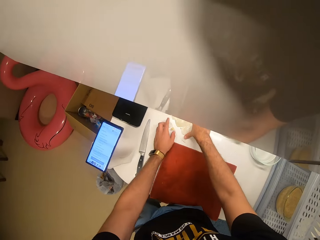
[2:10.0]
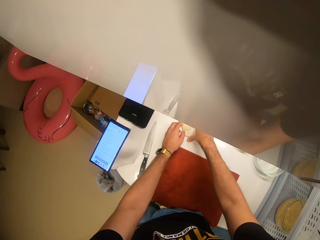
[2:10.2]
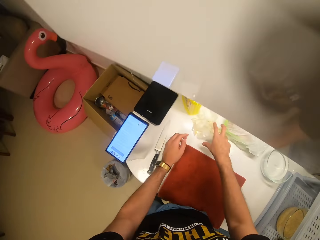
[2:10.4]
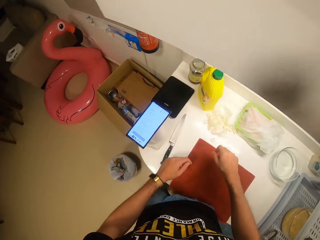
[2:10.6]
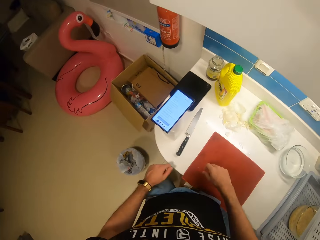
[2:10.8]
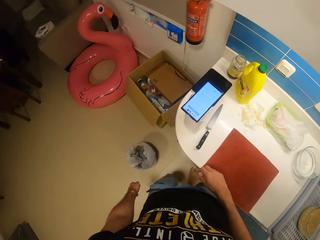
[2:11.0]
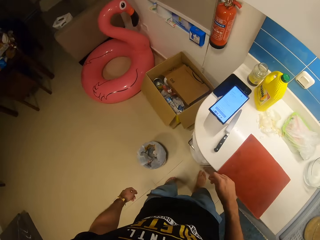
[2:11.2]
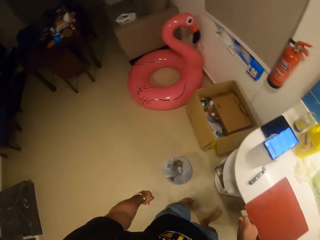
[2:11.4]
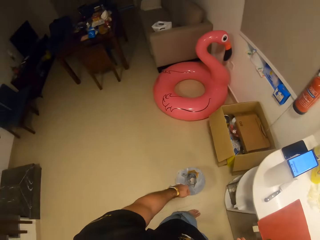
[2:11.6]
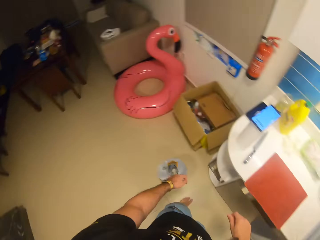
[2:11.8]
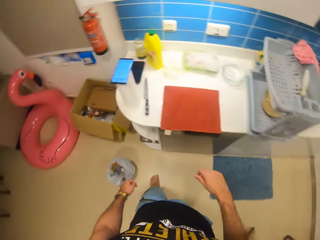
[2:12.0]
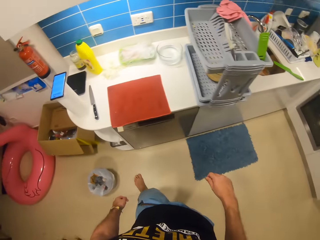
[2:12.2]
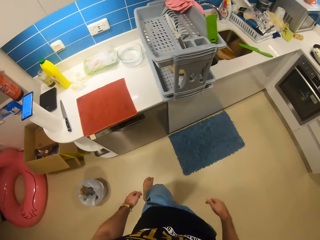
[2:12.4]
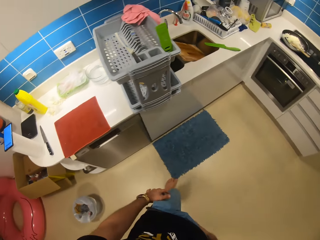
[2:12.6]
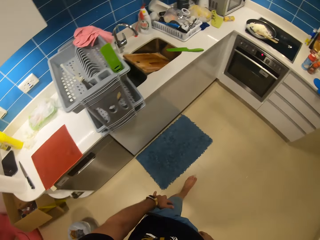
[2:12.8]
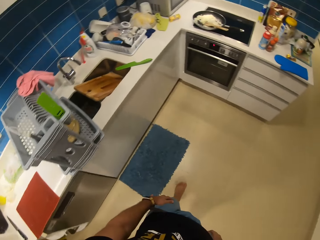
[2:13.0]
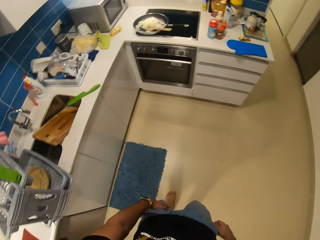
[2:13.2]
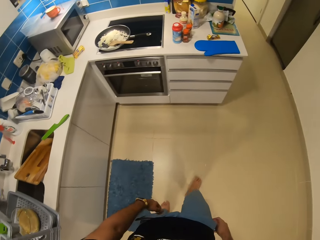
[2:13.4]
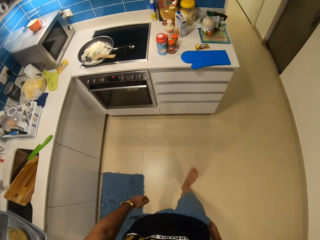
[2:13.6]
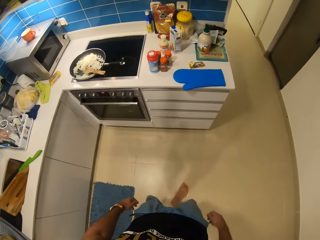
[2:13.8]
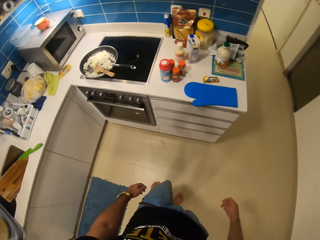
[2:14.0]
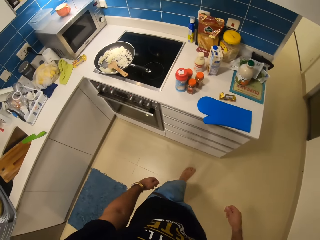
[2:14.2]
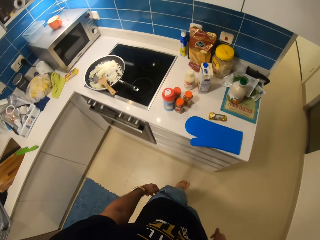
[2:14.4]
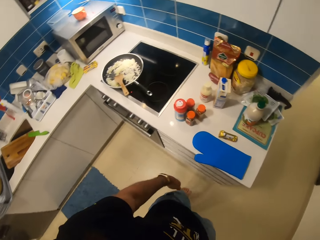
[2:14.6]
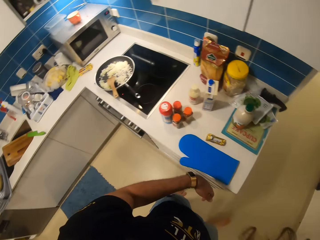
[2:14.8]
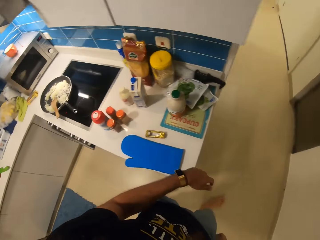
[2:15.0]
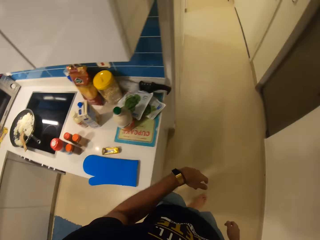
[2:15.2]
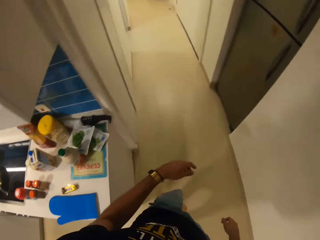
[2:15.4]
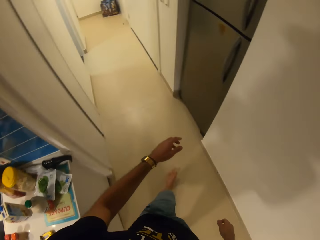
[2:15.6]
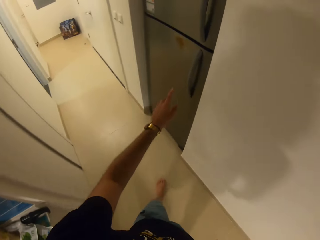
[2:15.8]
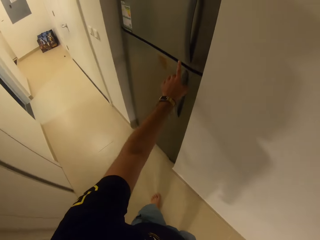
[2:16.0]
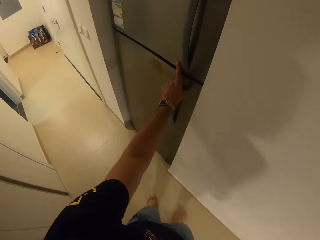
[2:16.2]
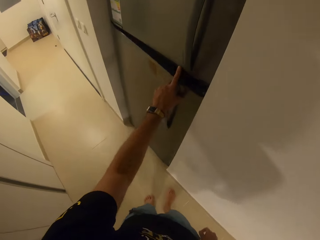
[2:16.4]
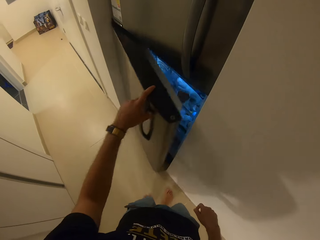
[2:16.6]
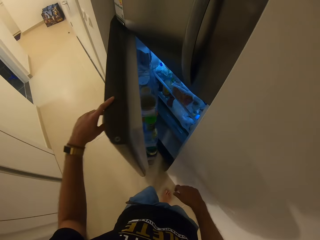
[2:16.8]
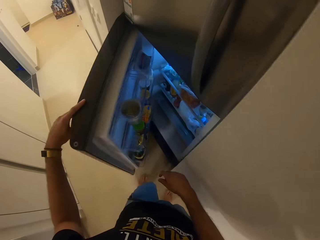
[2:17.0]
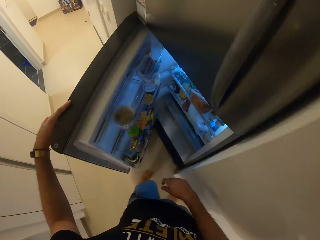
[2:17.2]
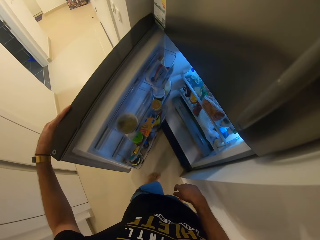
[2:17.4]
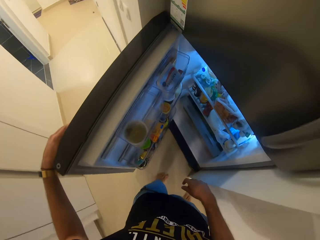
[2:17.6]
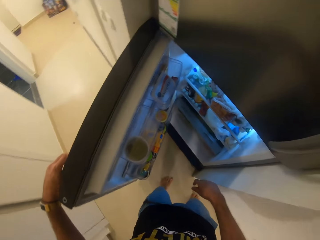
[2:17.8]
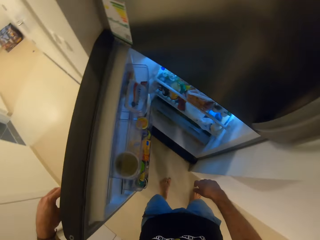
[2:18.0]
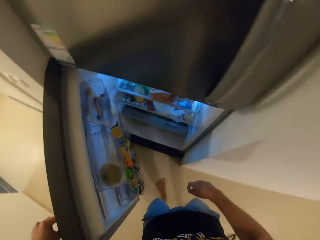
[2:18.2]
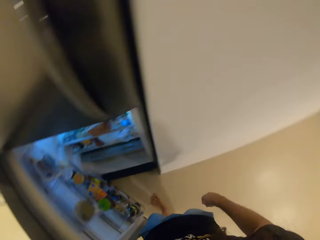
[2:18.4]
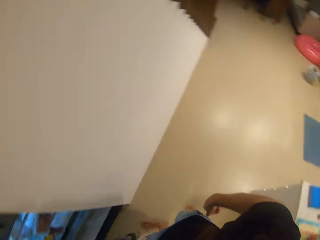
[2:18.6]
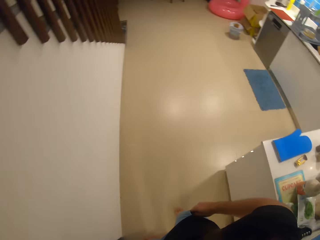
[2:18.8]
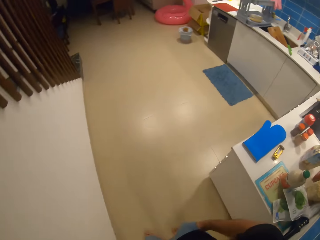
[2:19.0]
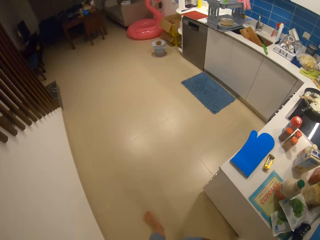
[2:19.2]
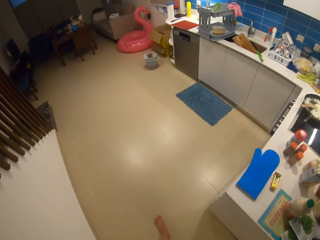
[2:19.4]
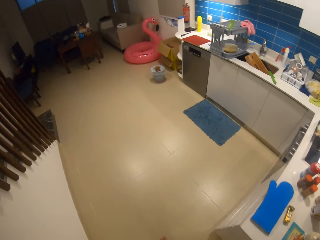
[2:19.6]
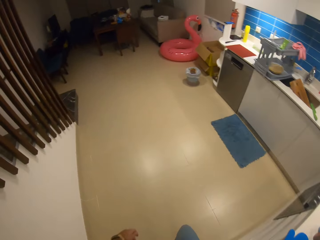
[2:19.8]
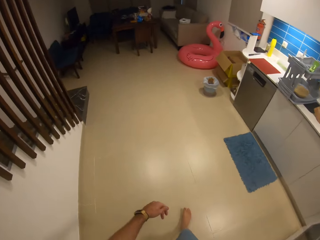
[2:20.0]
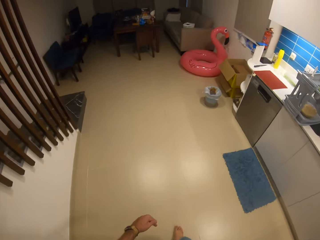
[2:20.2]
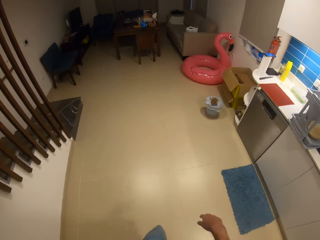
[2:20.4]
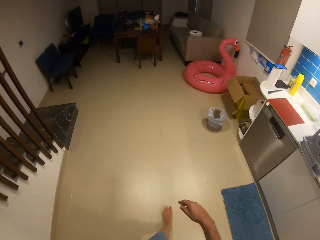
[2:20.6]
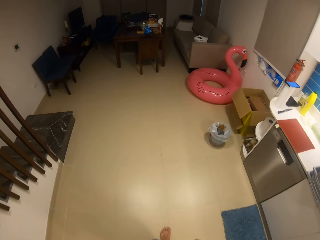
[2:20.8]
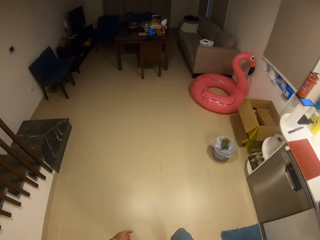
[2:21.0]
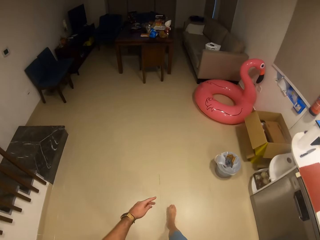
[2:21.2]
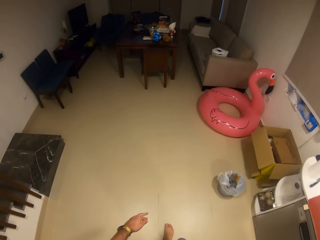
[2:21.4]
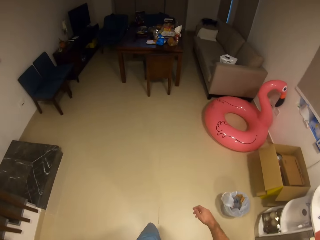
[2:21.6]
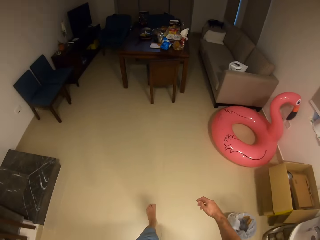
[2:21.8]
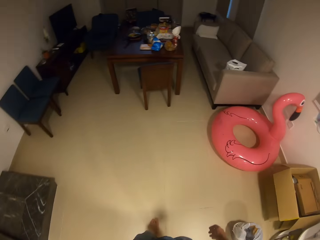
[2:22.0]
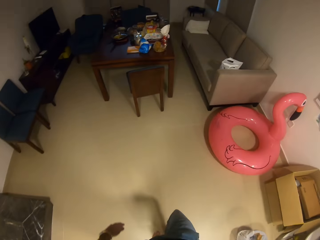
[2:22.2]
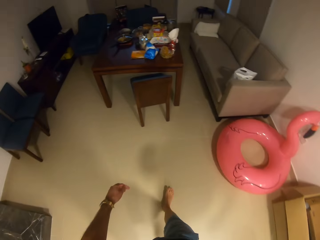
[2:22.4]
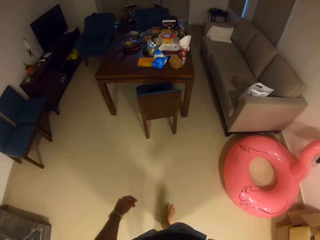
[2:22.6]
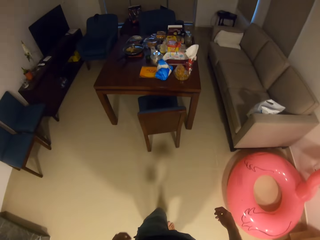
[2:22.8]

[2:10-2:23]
The camera wearer gathers some onion peels on the counter with his right hand. He raises the left hand towards the polythene bag. He withdraws both hands from the polythene bag. He turns around the countertop. He moves towards the fridge. He opens the fridge with his left hand. He closes the fridge with his left hand. He turns around the kitchen. He moves towards the table.

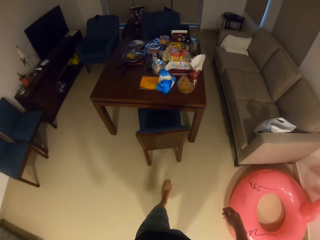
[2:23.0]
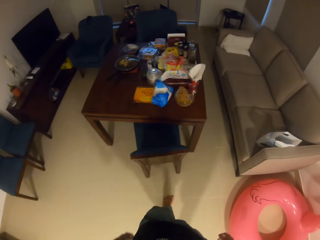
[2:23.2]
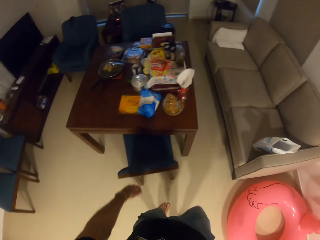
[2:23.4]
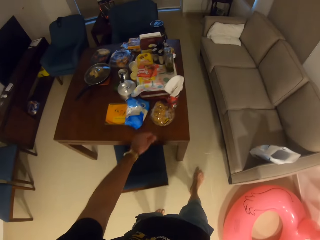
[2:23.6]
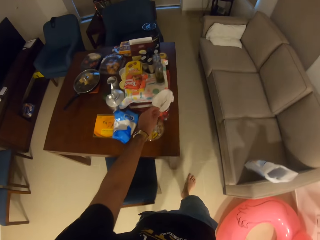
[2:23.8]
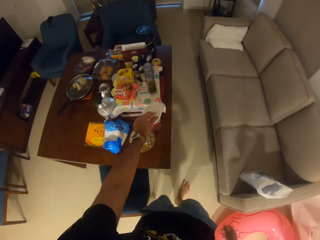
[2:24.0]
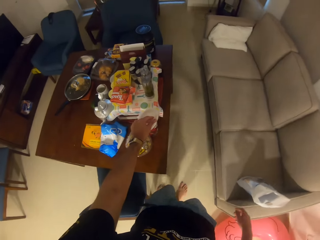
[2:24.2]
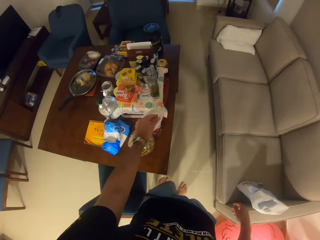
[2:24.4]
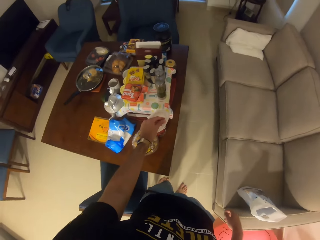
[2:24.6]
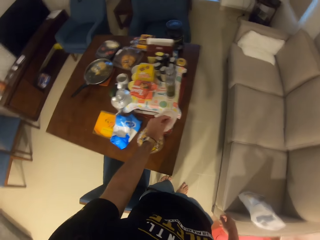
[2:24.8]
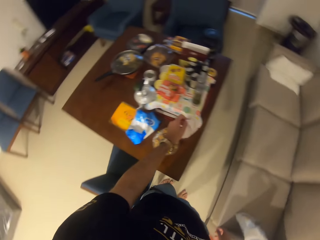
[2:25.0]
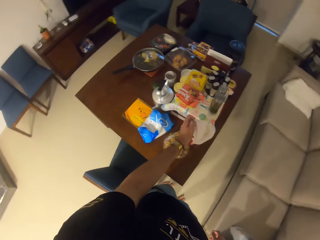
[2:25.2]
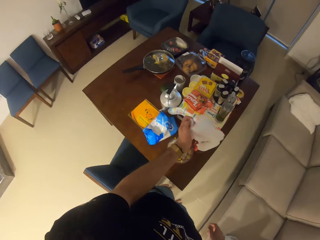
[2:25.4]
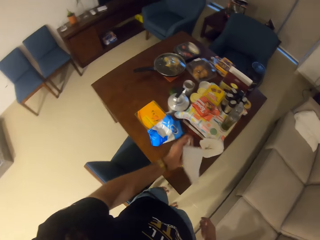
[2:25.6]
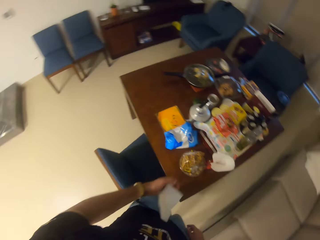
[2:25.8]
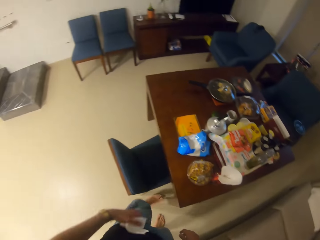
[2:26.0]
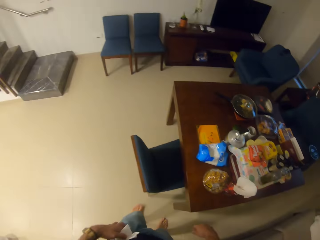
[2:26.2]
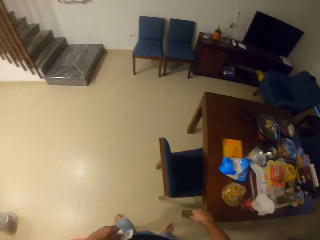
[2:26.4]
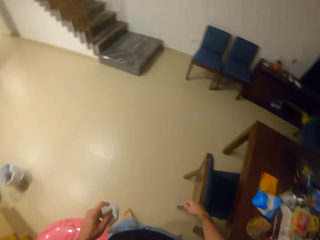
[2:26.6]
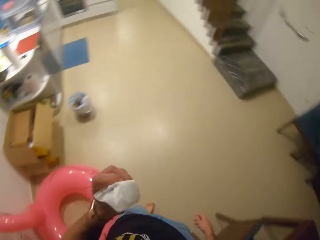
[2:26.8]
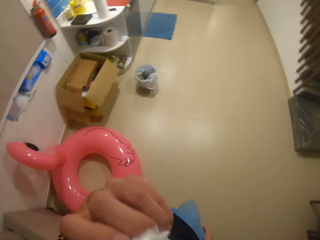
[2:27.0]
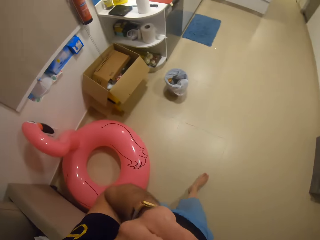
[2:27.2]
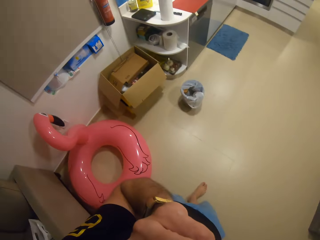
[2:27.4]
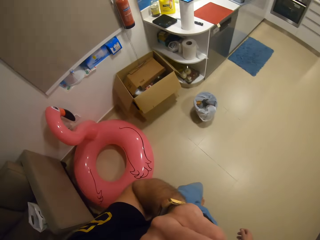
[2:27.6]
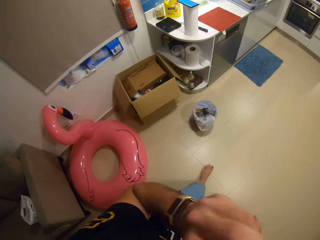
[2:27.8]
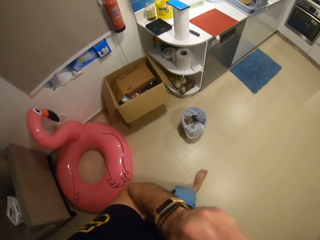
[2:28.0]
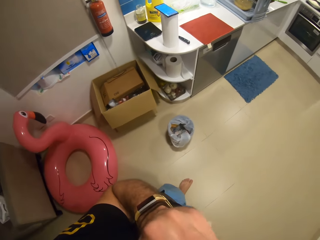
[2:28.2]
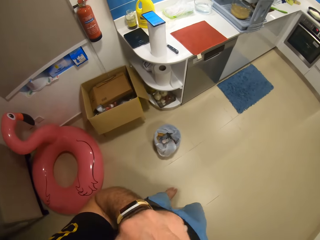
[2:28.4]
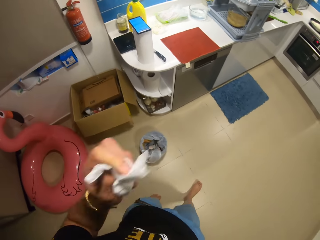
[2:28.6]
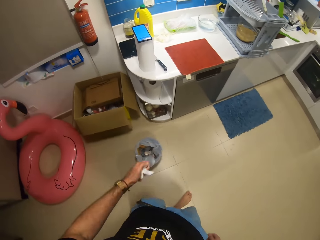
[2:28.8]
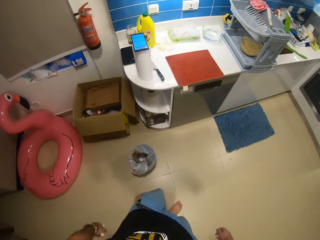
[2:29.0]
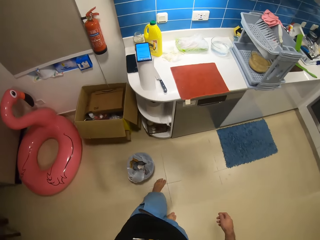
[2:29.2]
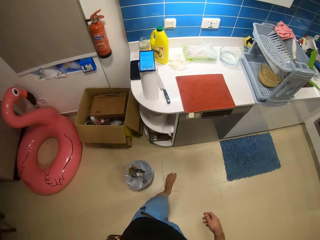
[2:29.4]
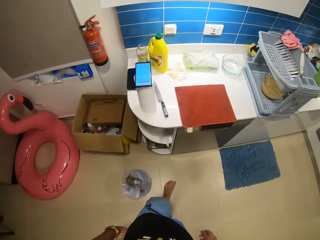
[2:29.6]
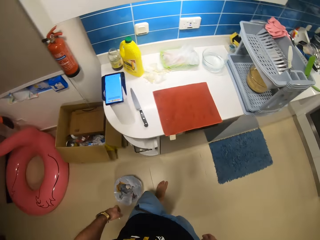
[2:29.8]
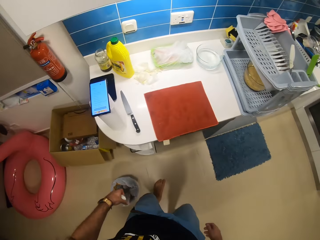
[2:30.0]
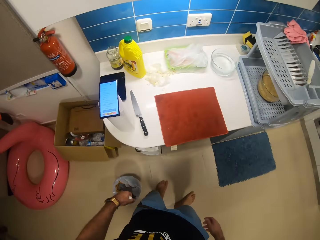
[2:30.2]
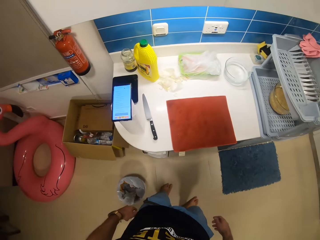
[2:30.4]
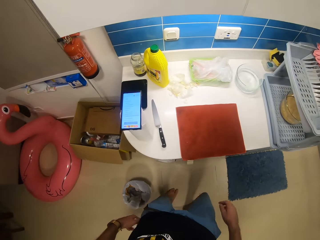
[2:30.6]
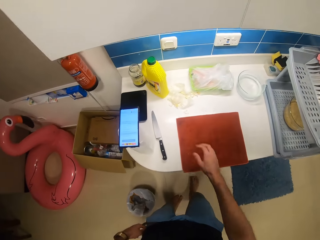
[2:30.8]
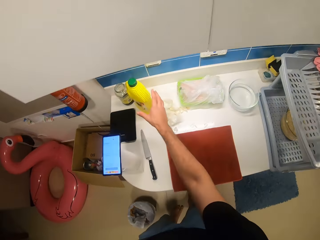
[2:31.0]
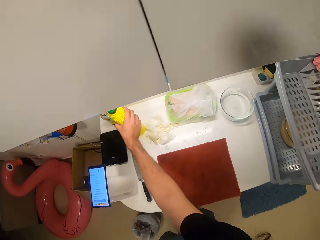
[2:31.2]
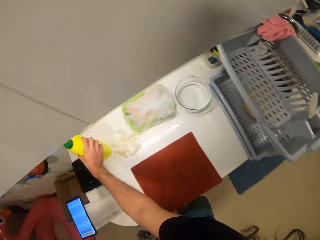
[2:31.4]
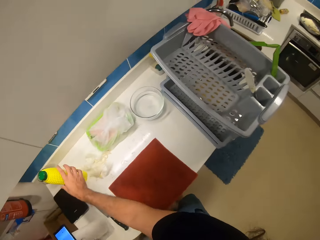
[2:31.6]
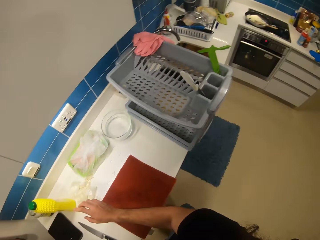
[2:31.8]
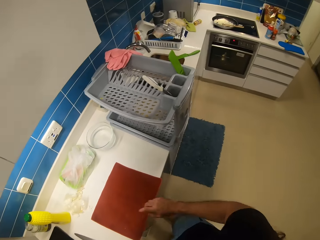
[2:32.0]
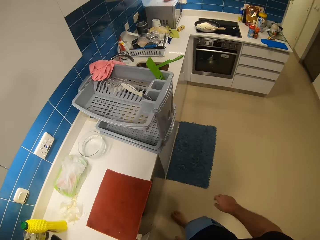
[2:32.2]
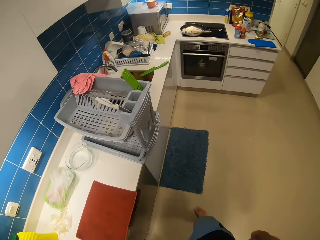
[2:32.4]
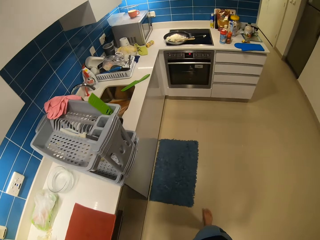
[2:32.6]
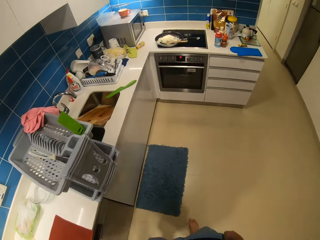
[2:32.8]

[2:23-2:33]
The camera wearer raises the hand towards a serviette box. He picks up a tissue paper from the box with his left hand. He turns around the table. He cleans his nose with the tissue paper. He moves towards the countertop. He raises the hand towards the mouth. He withdraws the hand from the mouth. He holds a jerry can with his right hand. He drops the tissue paper in a waste bin. He moves another container on the counter with his right hand. He withdraws his right hand from the jerry can.
